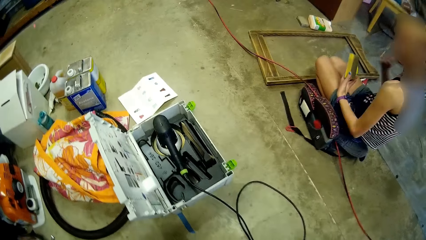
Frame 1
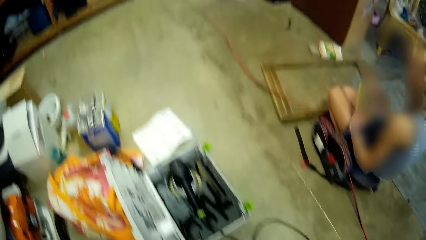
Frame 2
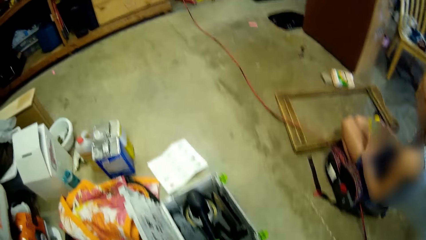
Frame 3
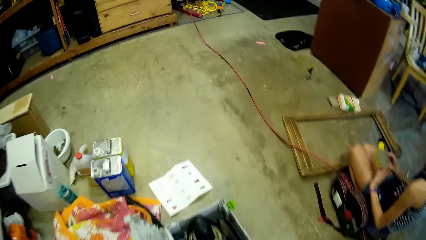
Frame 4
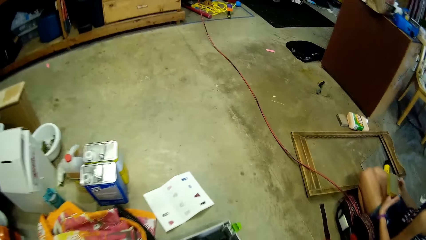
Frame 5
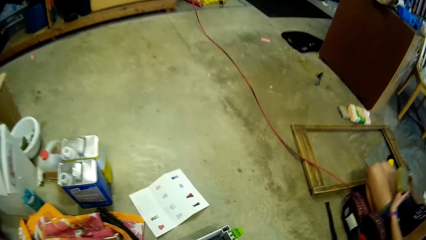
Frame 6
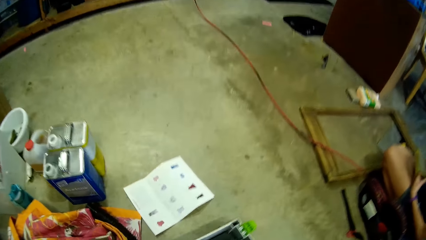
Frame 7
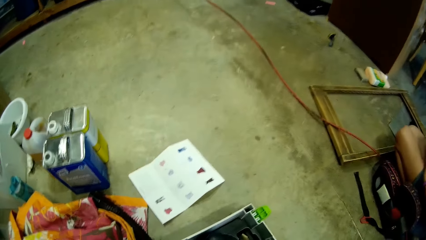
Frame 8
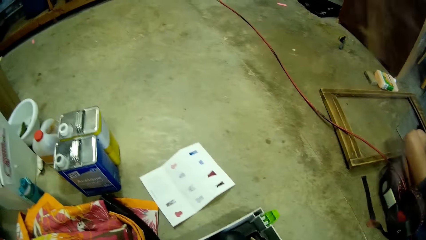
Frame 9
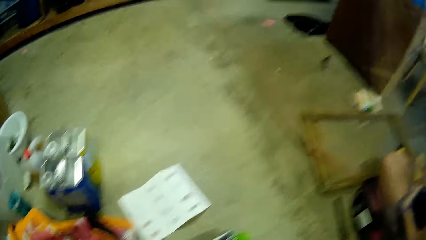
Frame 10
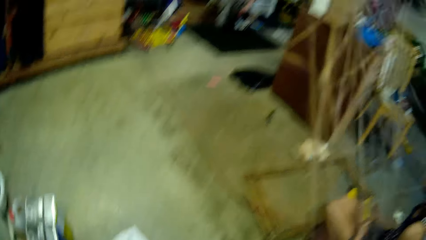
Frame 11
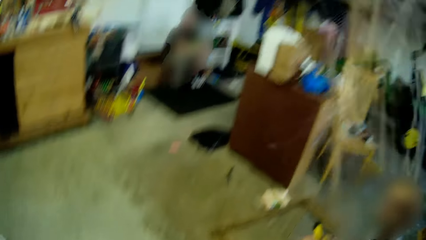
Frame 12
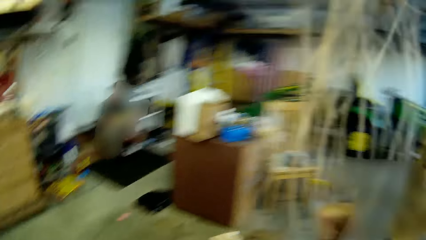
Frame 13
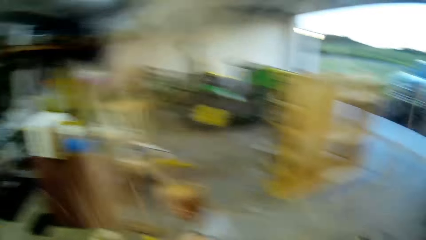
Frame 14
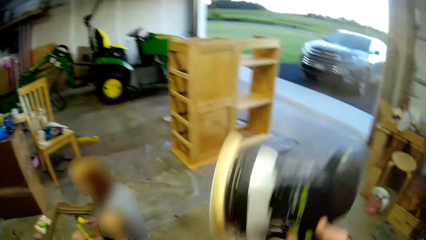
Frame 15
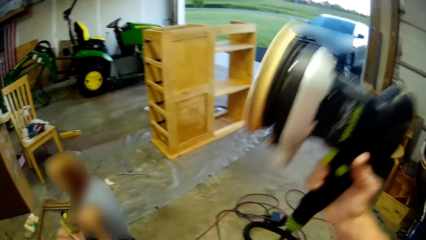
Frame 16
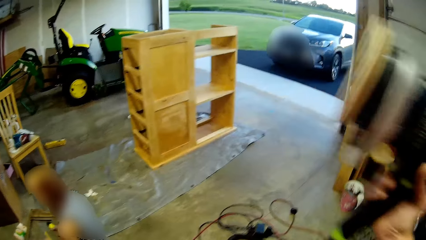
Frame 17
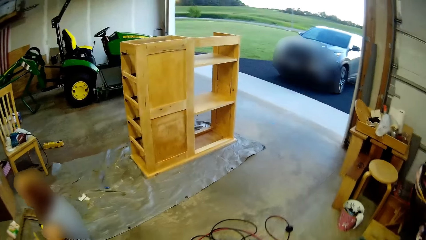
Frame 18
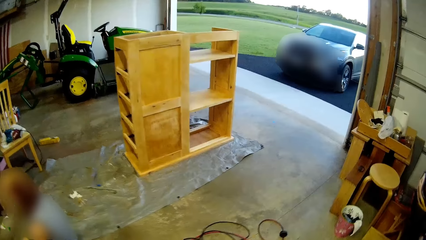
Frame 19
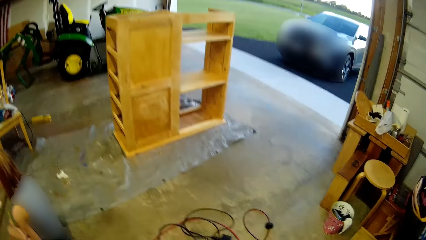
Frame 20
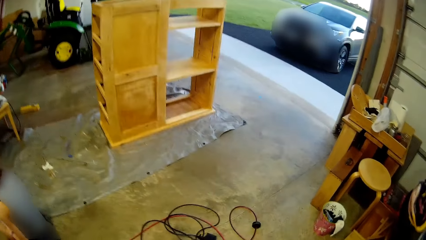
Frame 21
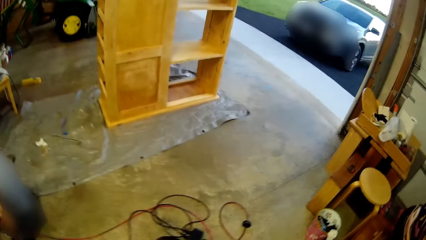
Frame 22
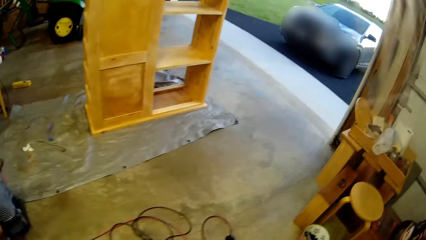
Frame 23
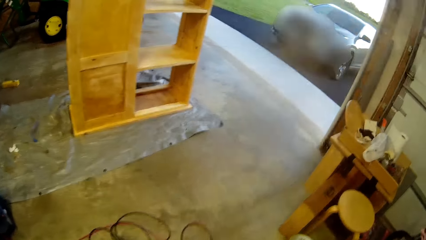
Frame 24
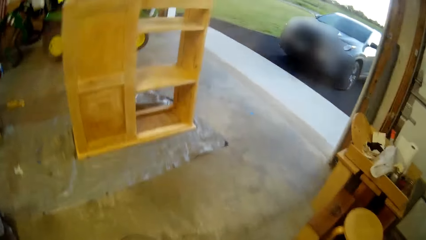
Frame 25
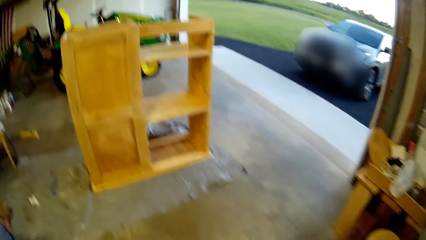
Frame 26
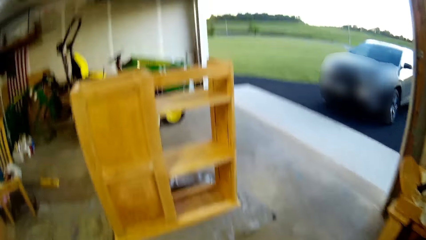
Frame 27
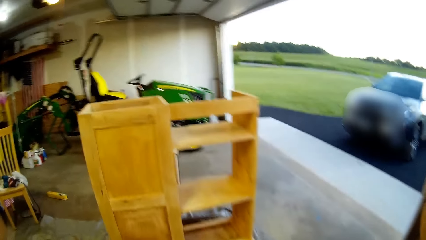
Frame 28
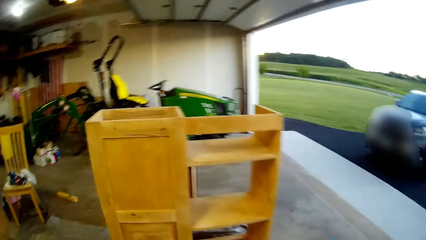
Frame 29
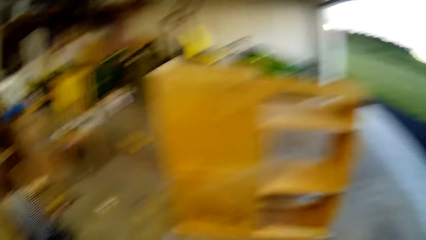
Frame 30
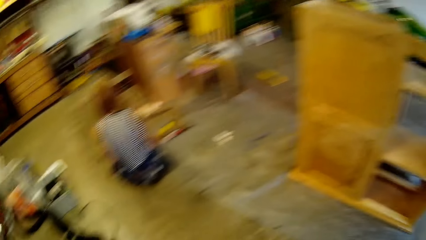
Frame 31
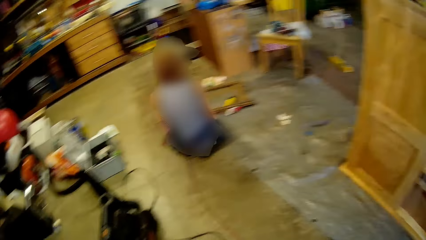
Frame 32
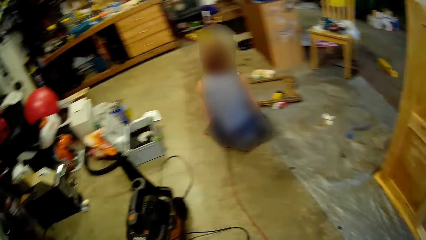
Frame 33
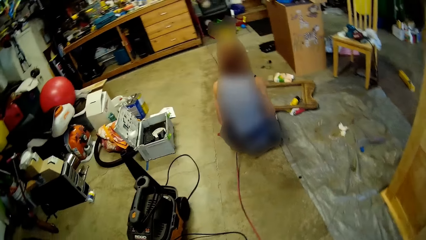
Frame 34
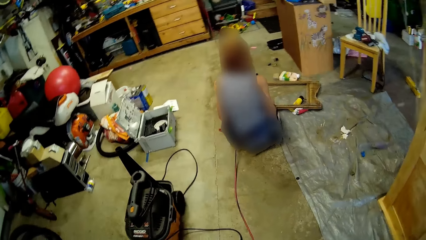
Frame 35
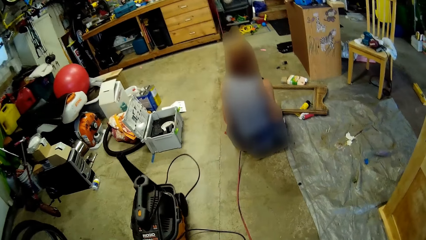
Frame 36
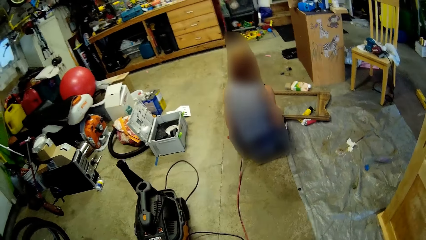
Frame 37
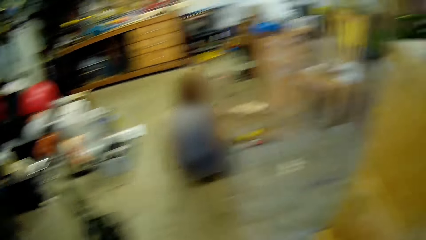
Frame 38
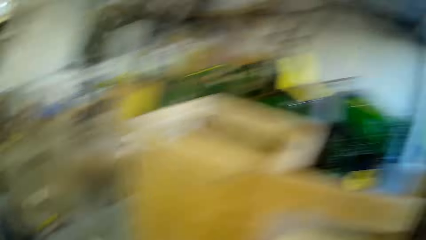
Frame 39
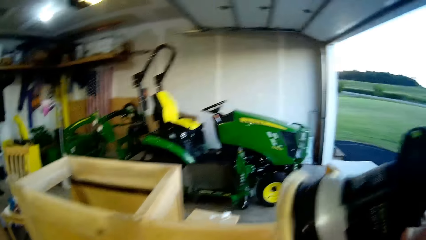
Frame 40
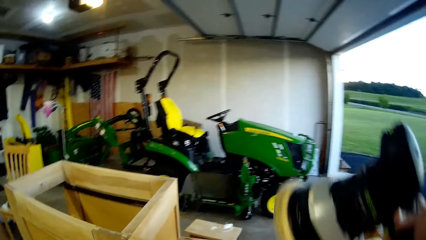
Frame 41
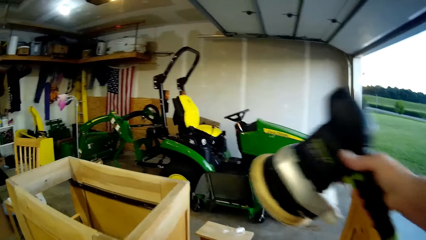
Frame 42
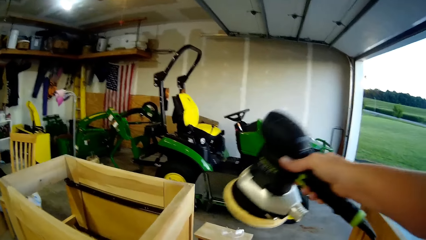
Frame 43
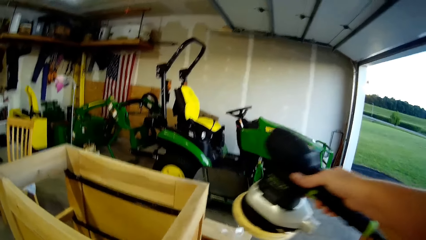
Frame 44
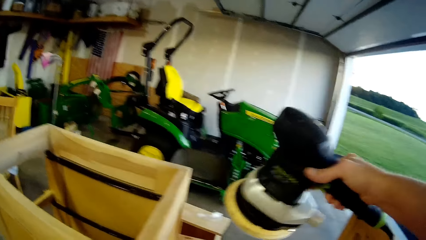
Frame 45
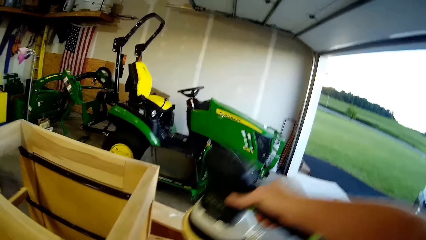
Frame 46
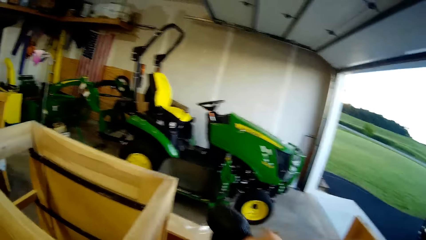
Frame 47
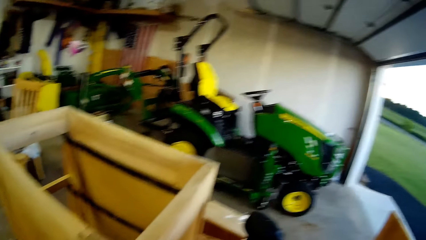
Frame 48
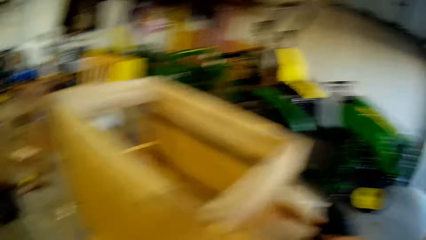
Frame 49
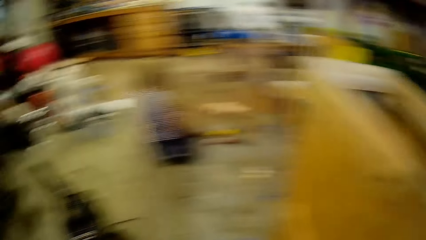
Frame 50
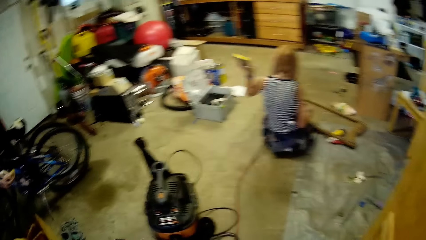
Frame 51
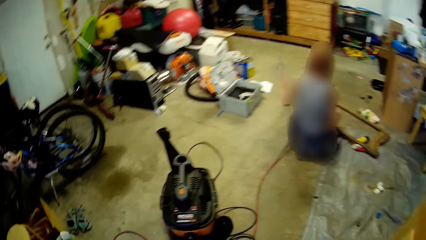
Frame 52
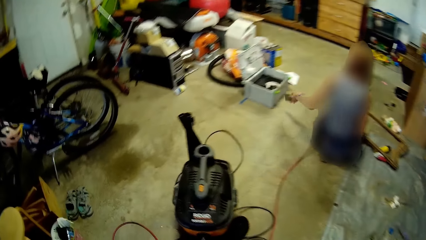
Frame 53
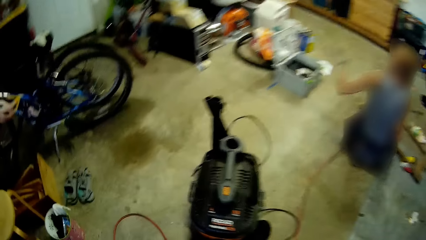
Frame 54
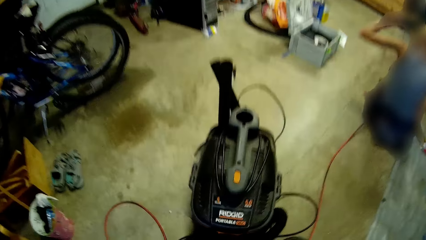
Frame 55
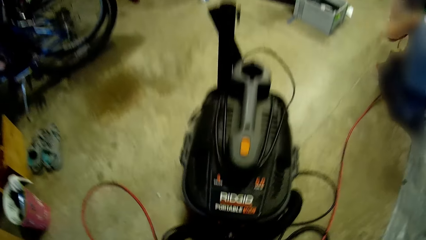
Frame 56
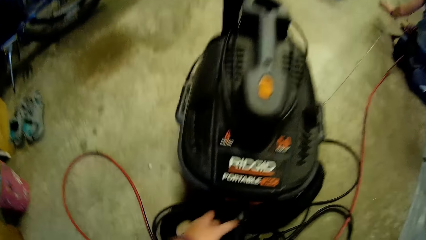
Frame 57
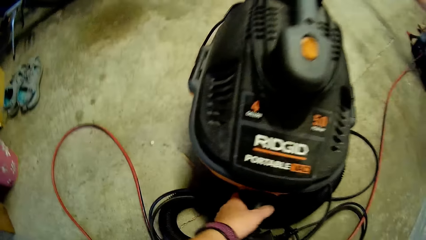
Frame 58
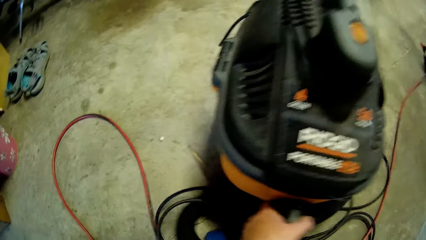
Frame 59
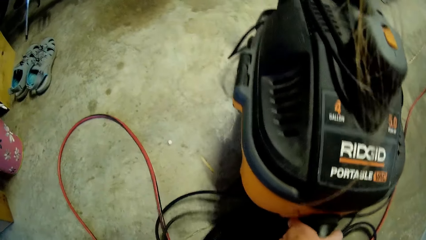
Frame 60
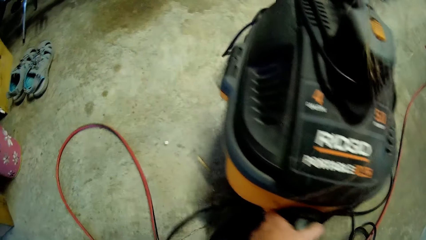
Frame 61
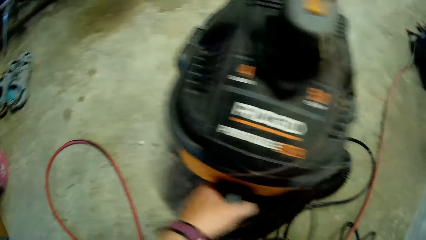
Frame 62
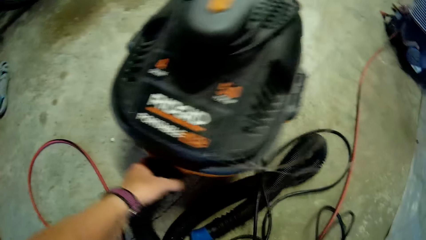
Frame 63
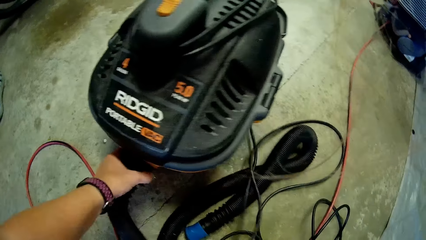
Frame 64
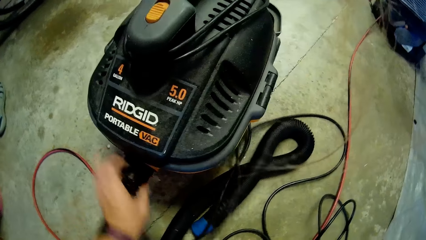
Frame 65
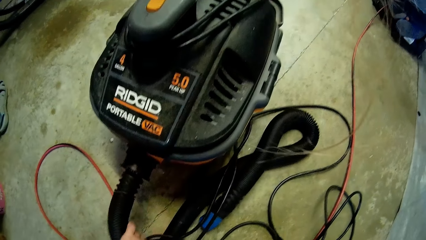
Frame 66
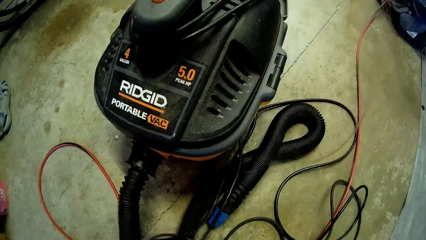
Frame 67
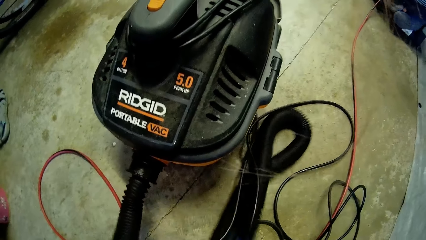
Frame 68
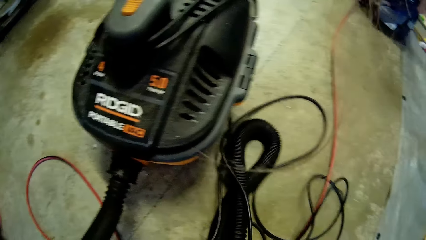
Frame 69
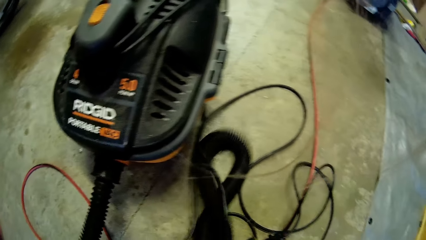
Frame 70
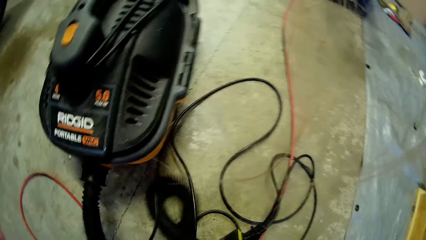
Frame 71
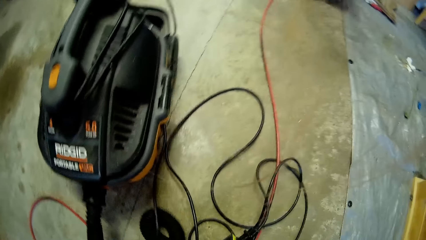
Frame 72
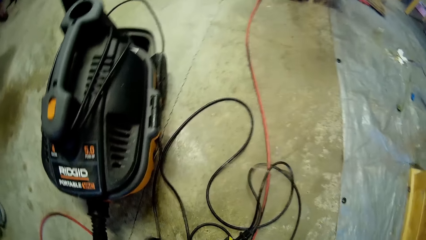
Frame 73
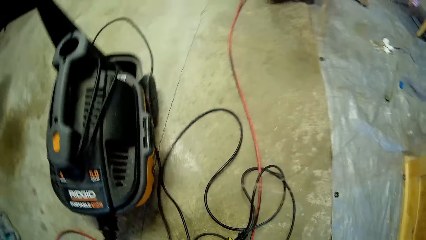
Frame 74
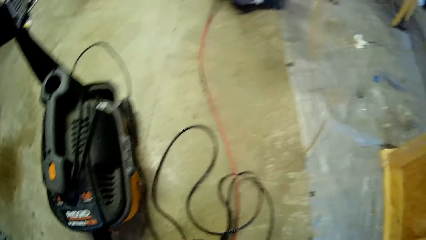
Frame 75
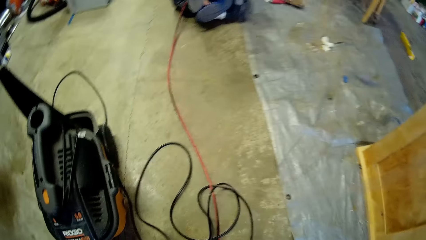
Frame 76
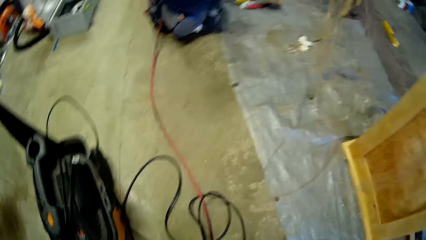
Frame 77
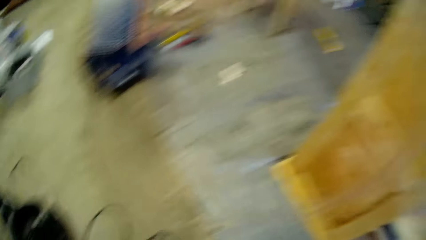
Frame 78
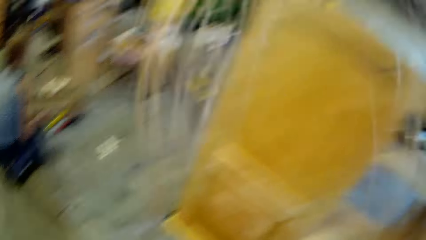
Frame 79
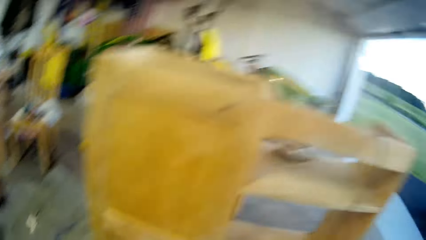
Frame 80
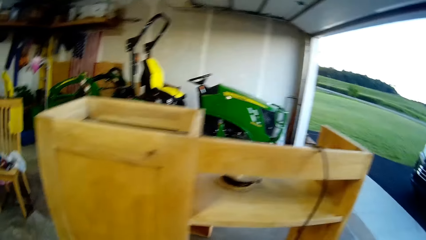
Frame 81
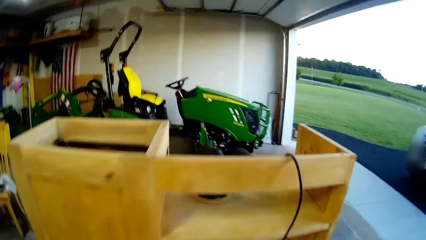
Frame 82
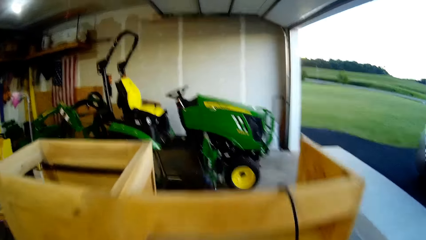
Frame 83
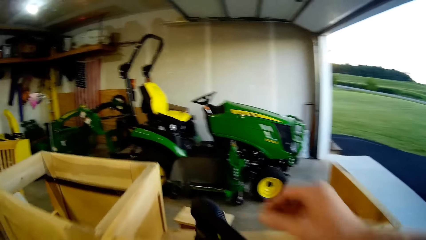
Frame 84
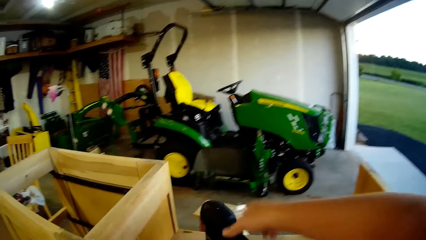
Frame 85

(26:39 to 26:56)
The camera wearer holds a smoothening machine. They hold the sander polisher. They place a wood smoothening machine on a wood. They hold a wood smoothening vacuum. They move the vacuum cleaner. They pull the pipe. They walk.
